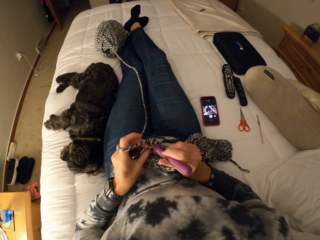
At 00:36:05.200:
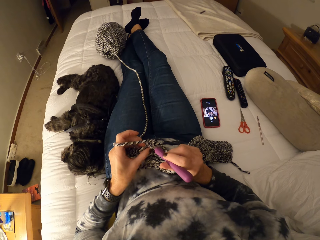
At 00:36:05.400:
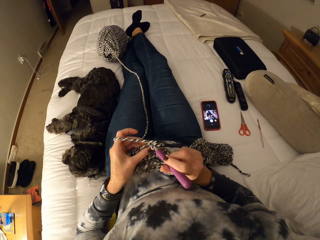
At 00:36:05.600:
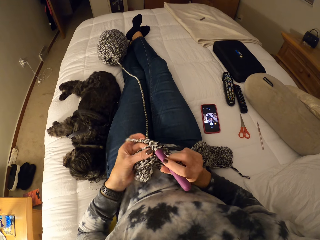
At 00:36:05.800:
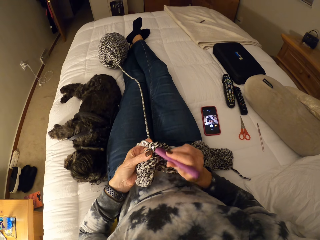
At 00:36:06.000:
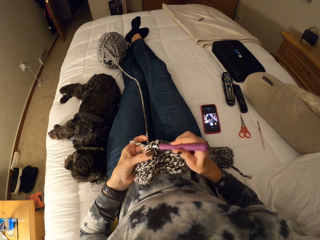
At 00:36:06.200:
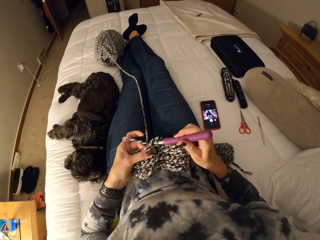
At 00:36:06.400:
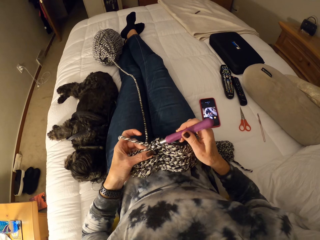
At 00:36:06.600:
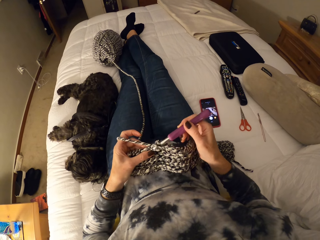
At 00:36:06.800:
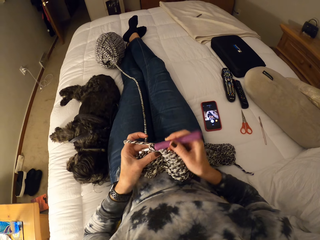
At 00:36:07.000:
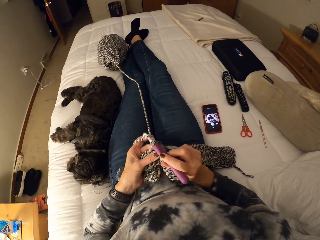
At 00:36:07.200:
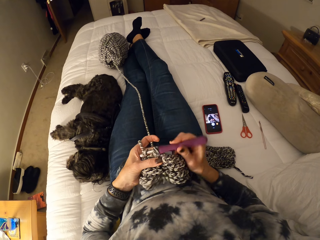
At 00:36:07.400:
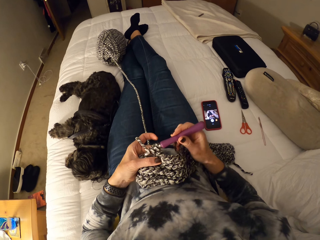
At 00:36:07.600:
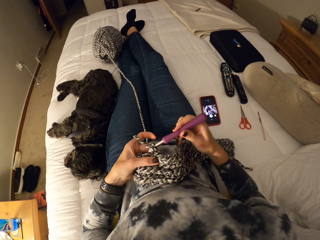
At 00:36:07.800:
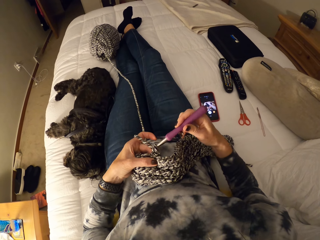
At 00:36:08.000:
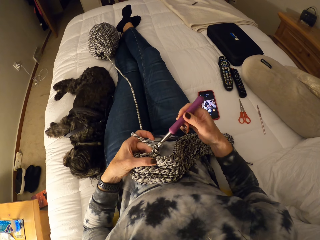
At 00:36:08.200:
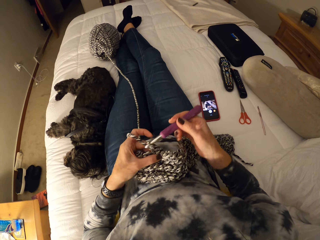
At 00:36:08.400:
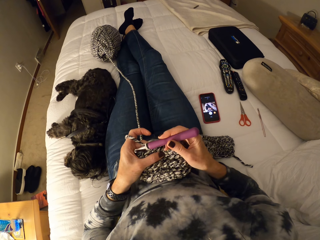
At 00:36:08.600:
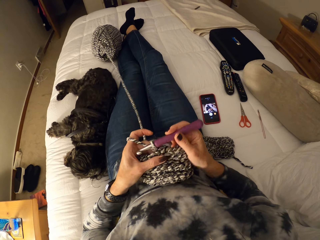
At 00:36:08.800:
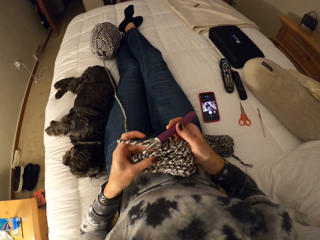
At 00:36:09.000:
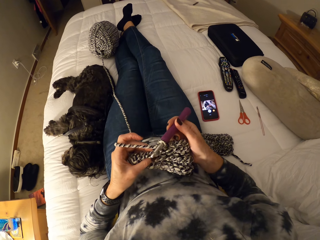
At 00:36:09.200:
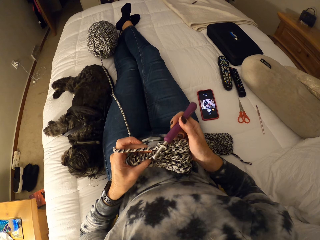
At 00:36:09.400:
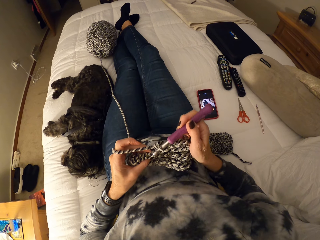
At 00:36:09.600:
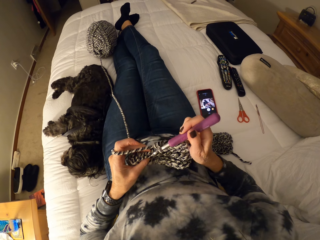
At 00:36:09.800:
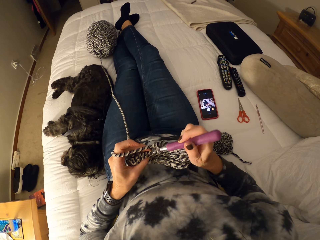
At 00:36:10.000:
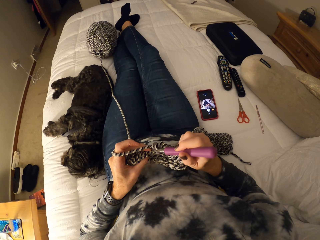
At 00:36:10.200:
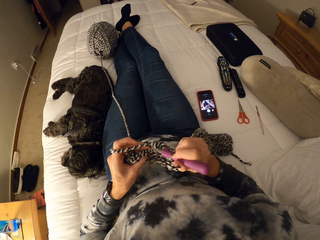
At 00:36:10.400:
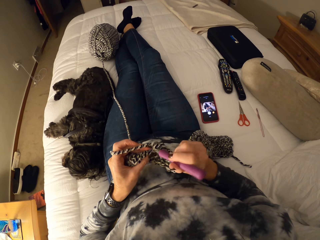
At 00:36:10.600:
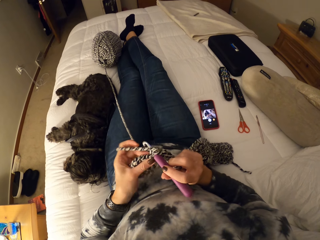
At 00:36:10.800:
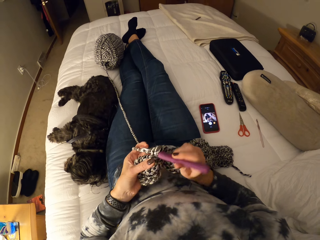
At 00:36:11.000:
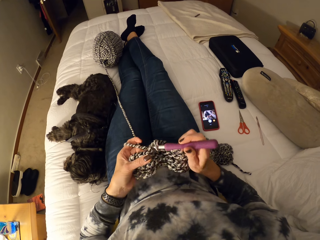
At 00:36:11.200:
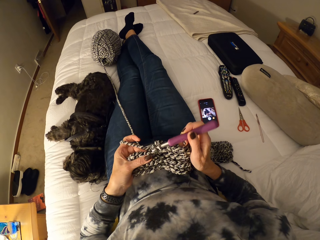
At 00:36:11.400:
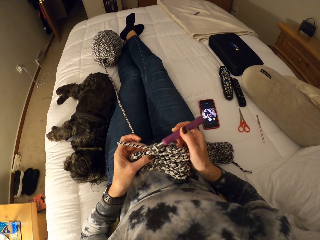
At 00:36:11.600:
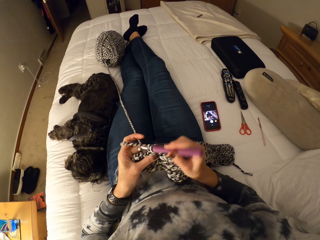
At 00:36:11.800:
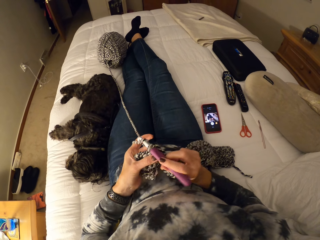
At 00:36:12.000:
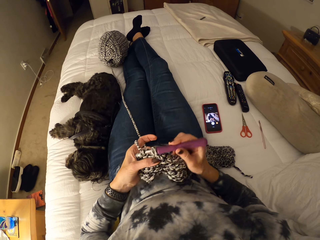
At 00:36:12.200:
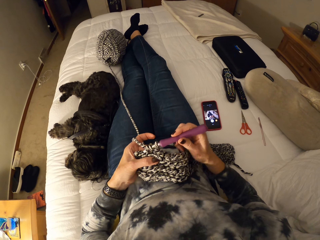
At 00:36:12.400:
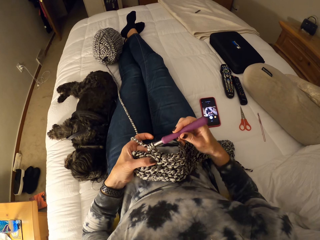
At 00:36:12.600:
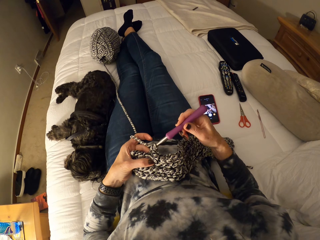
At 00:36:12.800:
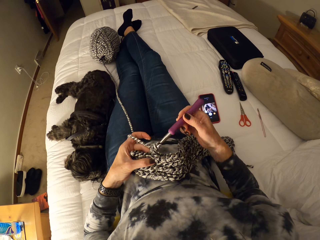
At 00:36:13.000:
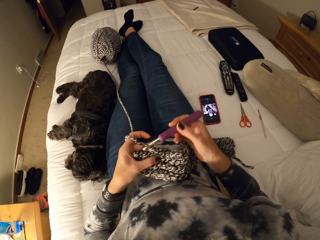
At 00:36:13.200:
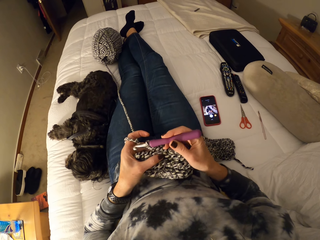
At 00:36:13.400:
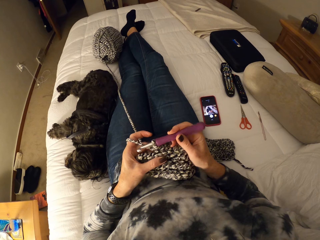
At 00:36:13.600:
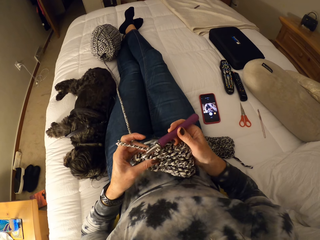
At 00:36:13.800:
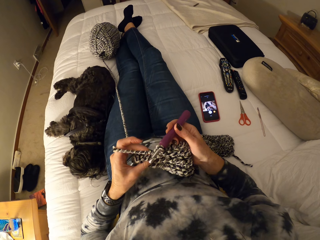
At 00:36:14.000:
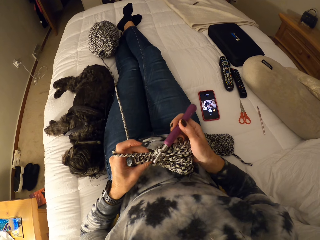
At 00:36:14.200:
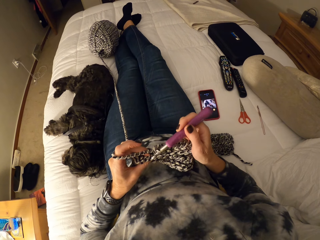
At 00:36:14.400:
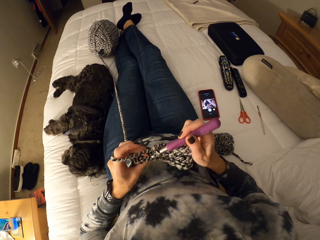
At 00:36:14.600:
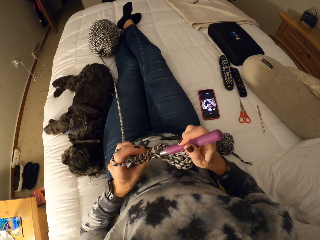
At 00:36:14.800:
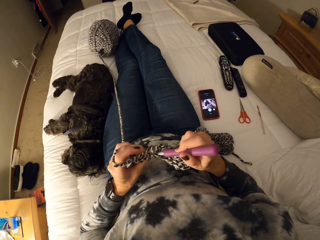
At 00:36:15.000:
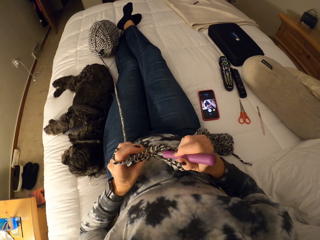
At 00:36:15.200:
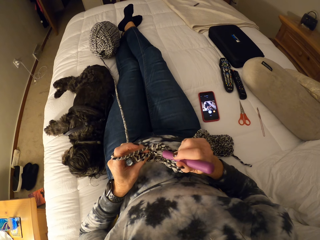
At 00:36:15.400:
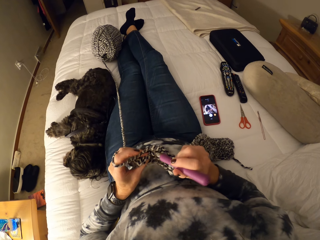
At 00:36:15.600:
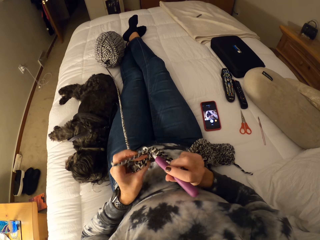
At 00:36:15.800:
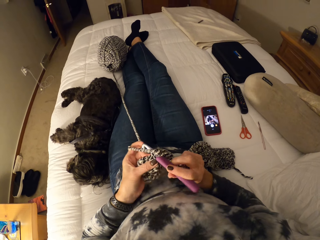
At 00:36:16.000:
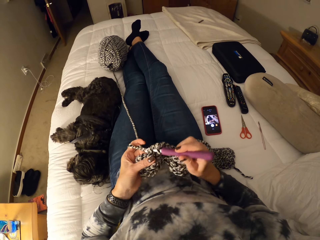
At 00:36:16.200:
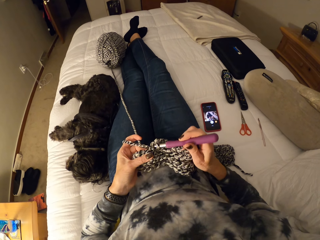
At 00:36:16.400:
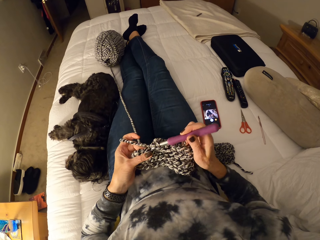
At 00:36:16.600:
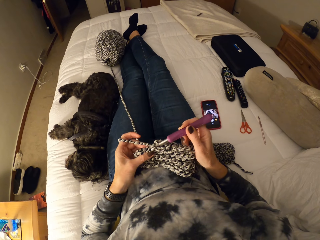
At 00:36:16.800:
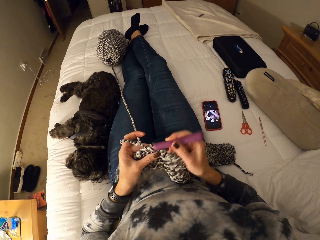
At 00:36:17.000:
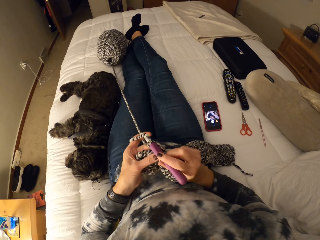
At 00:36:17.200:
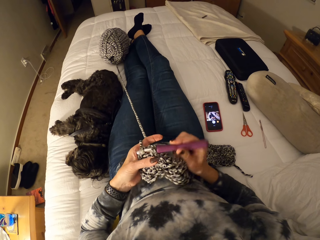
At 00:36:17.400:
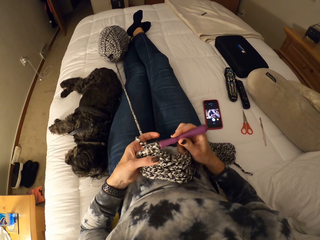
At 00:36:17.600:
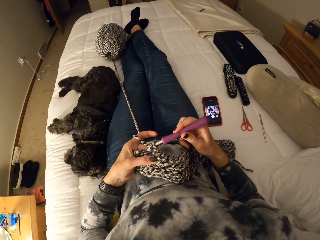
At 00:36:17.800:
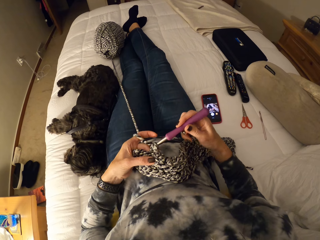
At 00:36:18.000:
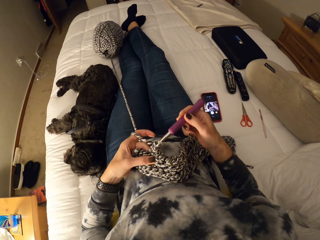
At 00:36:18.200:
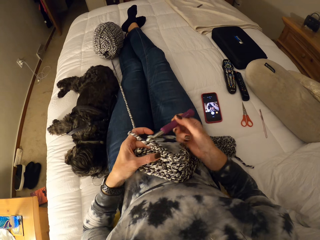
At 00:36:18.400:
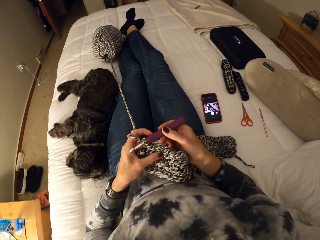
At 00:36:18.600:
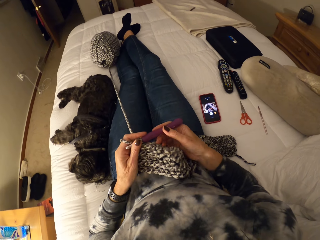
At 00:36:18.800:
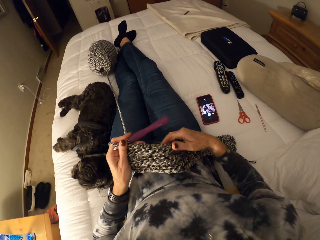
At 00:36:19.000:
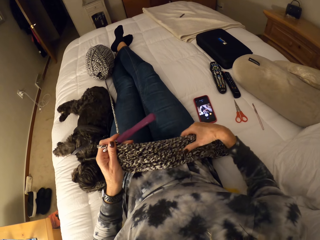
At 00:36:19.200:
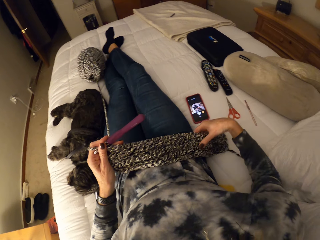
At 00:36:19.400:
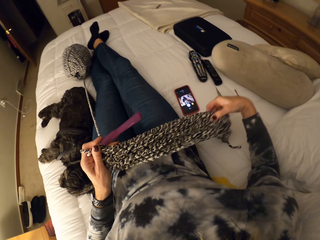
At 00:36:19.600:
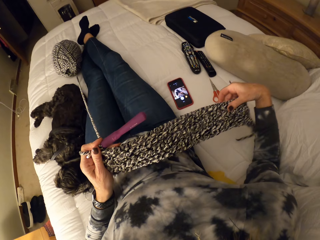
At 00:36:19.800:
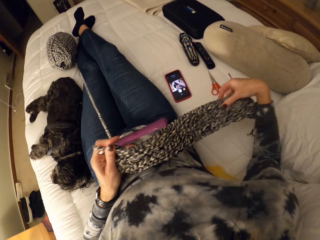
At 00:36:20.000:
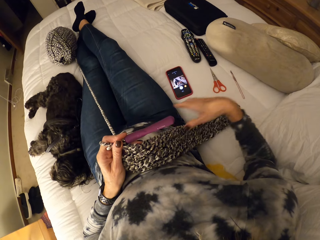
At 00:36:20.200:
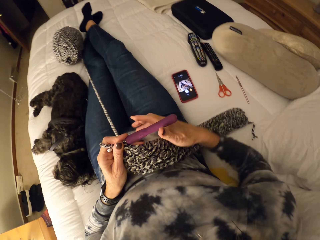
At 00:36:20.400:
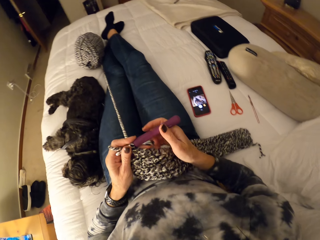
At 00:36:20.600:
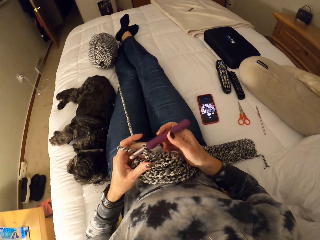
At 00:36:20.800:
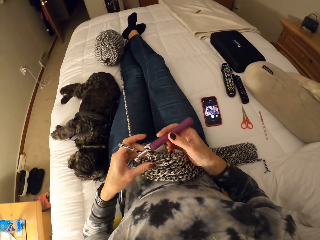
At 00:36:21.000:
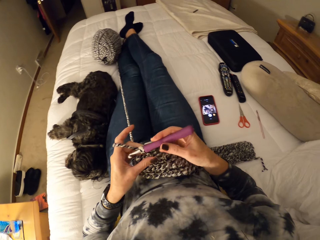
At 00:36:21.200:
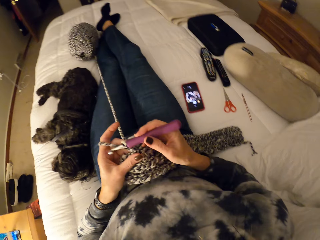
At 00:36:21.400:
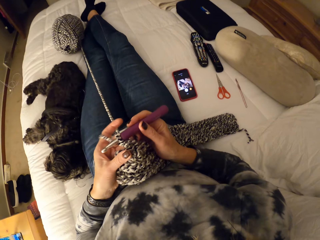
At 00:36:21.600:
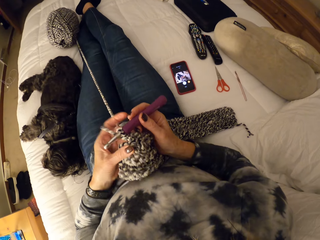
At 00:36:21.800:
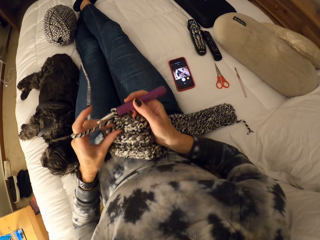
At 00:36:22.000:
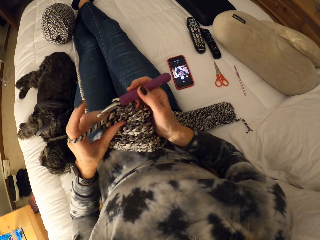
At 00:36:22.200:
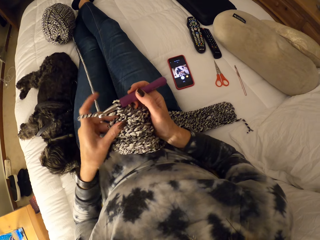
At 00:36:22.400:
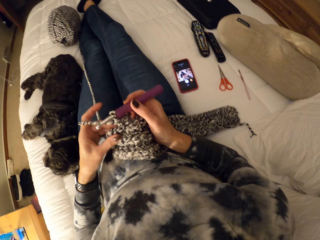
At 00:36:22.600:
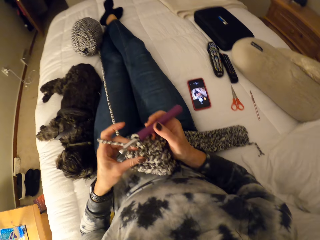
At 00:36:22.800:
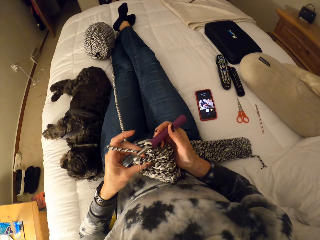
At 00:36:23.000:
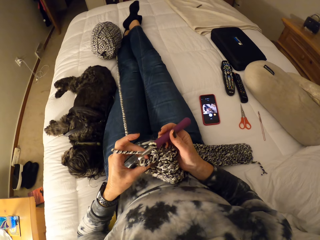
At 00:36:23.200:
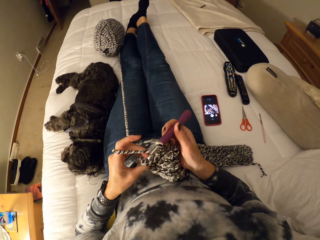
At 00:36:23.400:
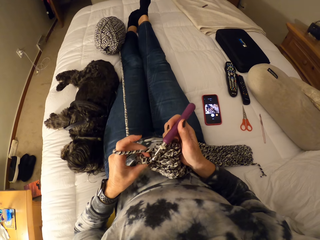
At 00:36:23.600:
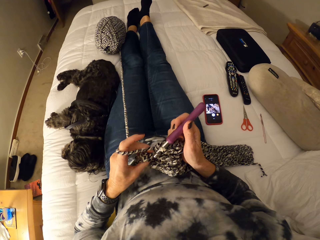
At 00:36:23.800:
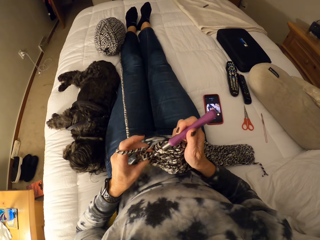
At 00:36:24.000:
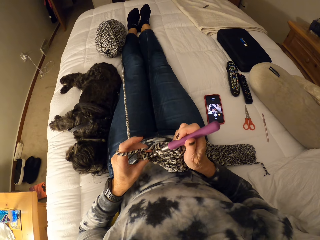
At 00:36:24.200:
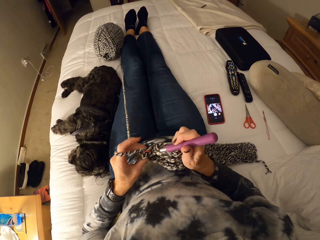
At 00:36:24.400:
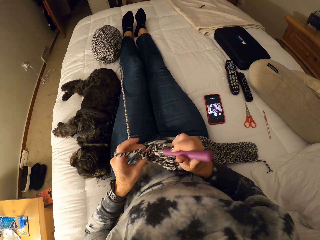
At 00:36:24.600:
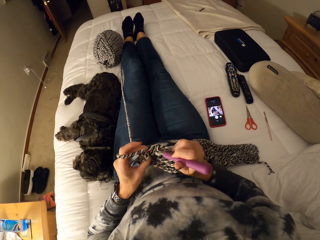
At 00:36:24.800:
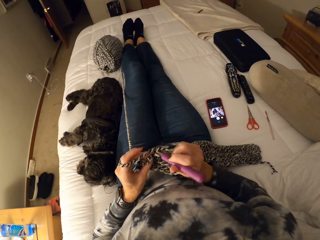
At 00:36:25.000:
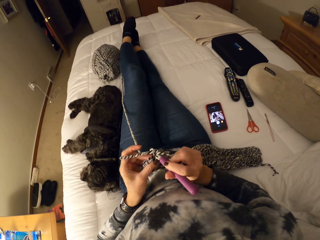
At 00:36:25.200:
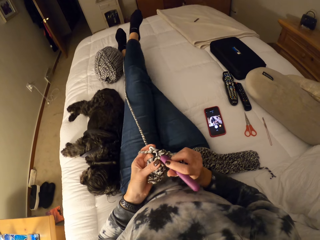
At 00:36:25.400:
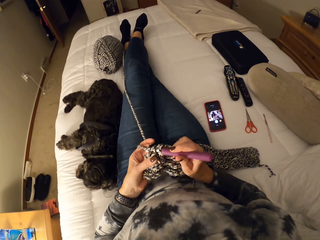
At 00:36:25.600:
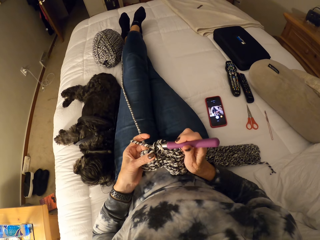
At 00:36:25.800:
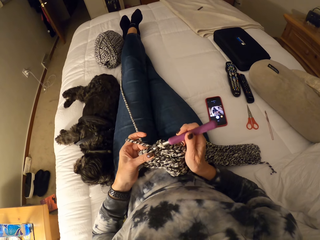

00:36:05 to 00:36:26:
The camera wearer crochets using a crochet hook. They crochet using the crochet hook repeatedly. They stop knitting the fabric, adjust placement of the fabric and knit the fabric.
